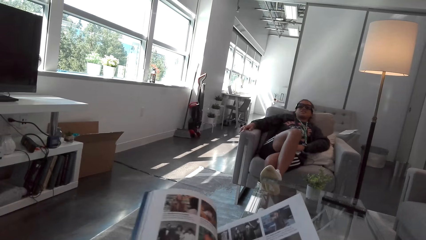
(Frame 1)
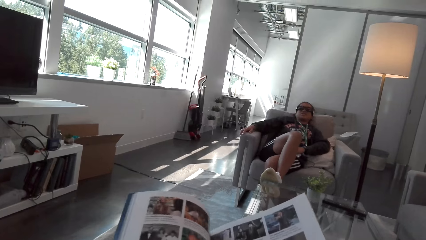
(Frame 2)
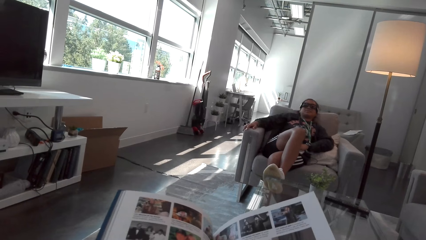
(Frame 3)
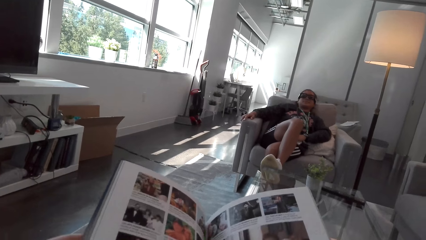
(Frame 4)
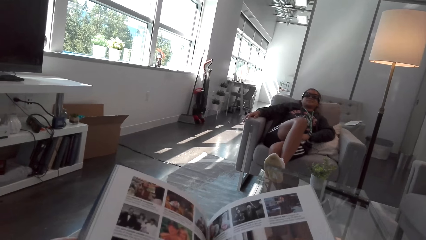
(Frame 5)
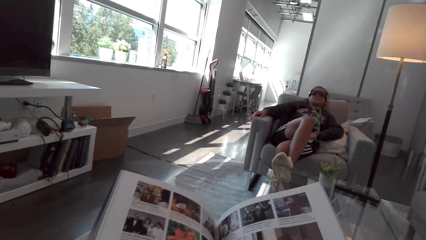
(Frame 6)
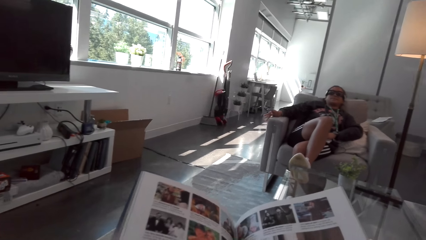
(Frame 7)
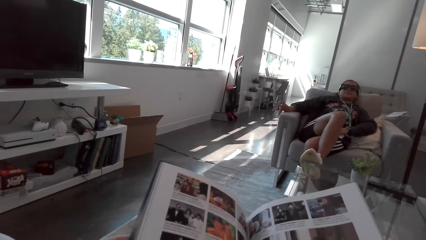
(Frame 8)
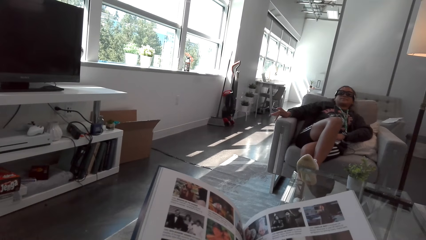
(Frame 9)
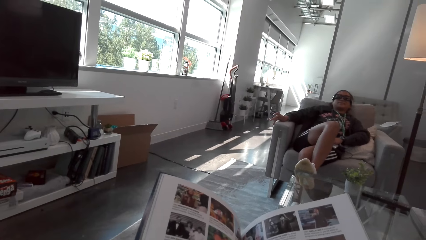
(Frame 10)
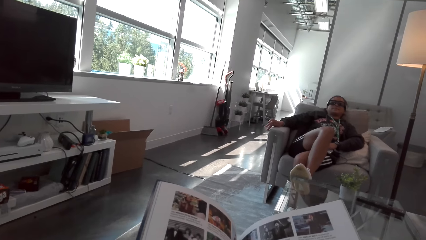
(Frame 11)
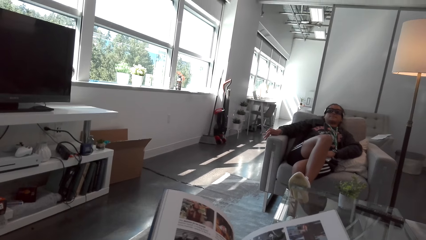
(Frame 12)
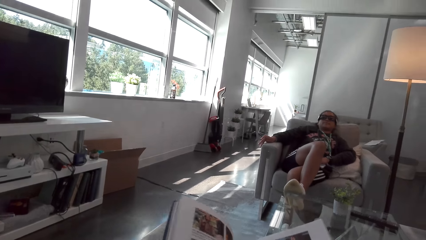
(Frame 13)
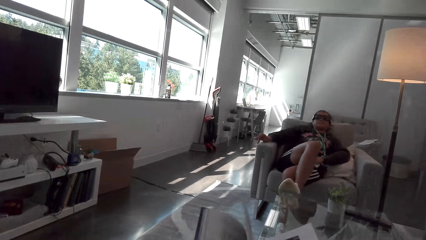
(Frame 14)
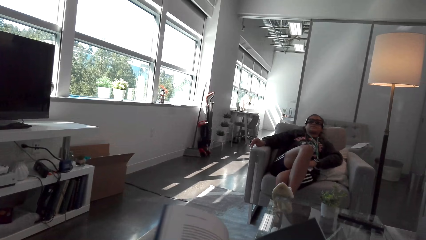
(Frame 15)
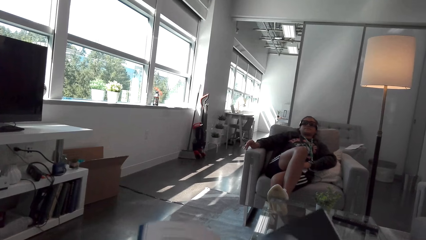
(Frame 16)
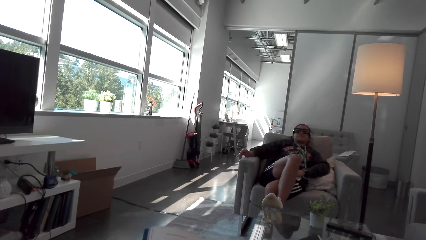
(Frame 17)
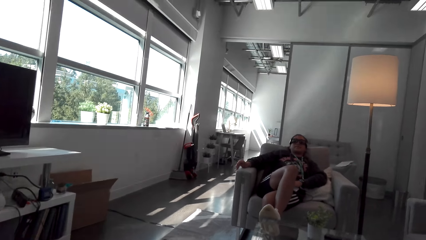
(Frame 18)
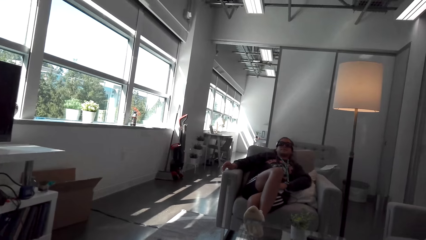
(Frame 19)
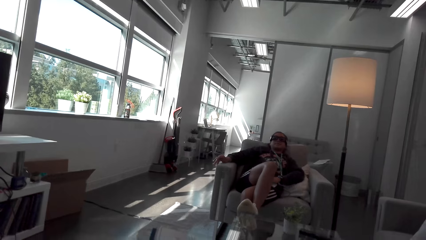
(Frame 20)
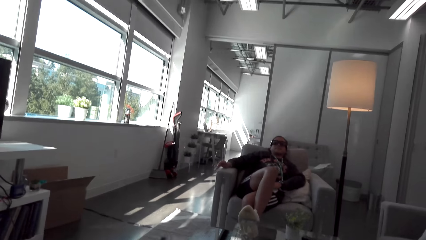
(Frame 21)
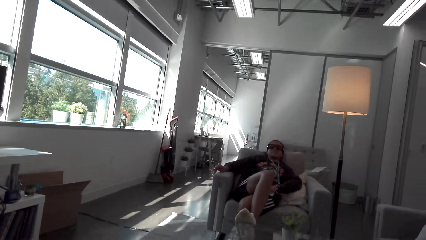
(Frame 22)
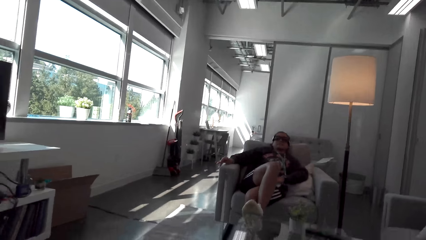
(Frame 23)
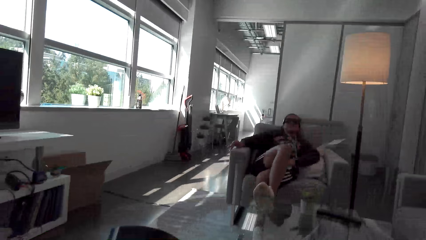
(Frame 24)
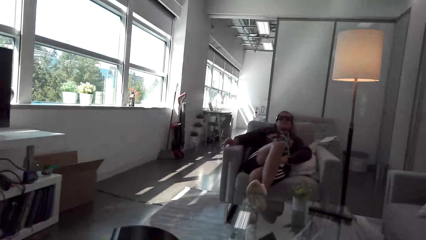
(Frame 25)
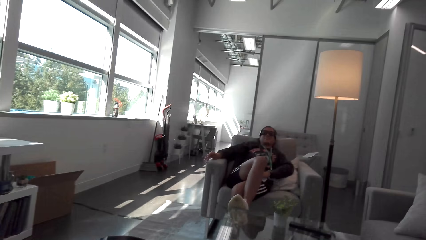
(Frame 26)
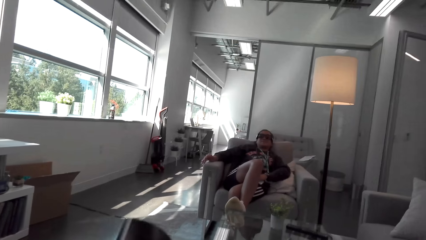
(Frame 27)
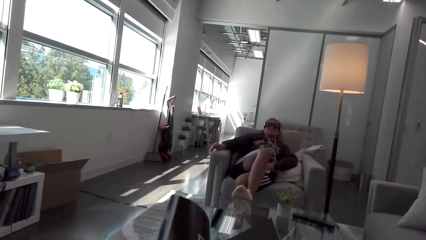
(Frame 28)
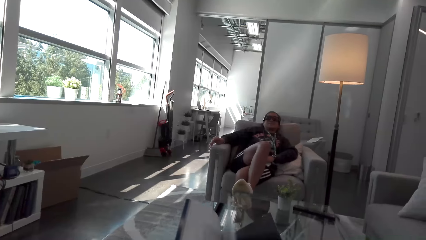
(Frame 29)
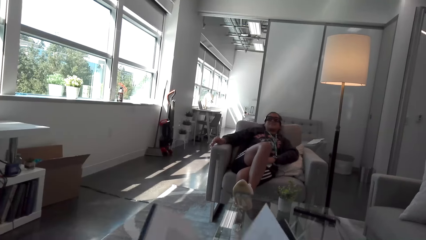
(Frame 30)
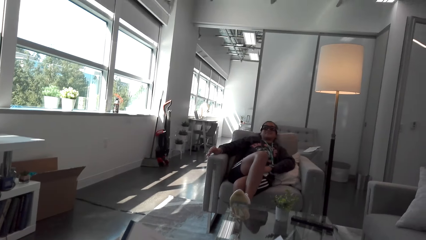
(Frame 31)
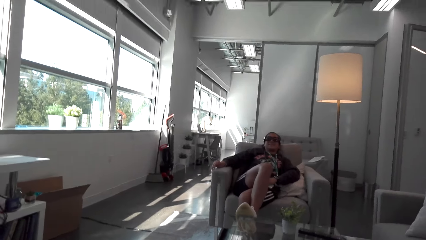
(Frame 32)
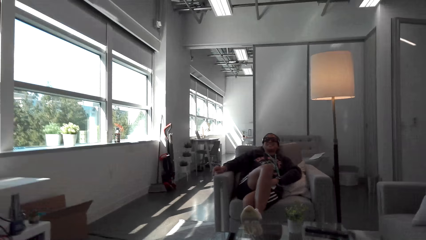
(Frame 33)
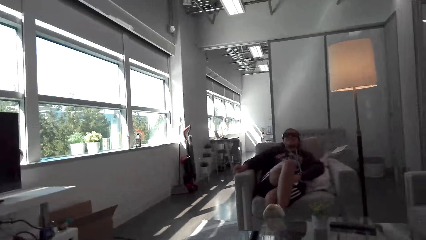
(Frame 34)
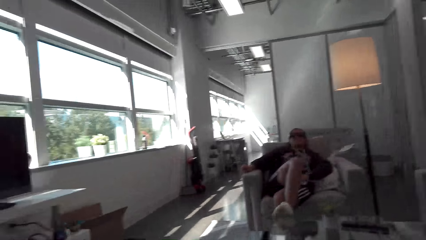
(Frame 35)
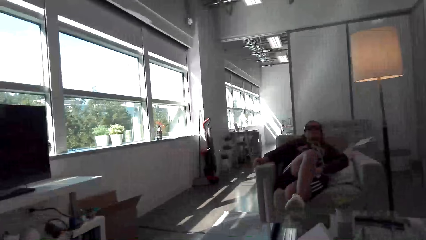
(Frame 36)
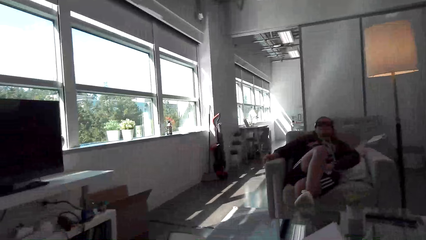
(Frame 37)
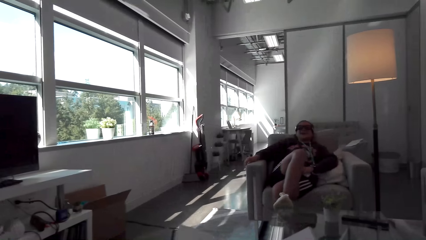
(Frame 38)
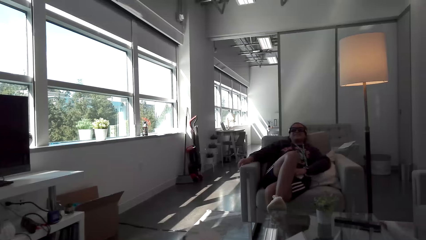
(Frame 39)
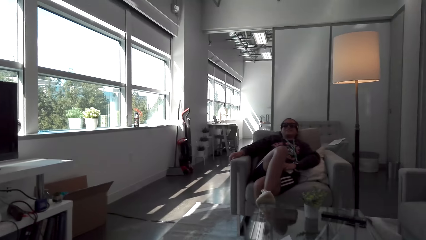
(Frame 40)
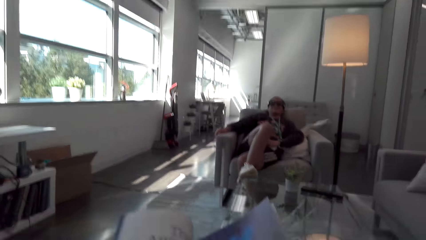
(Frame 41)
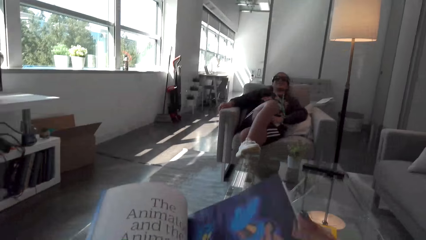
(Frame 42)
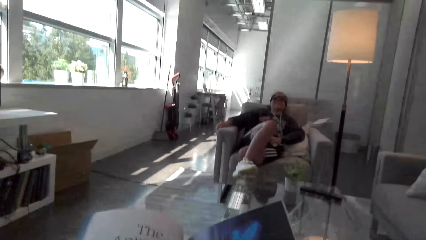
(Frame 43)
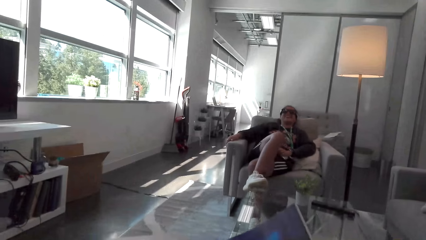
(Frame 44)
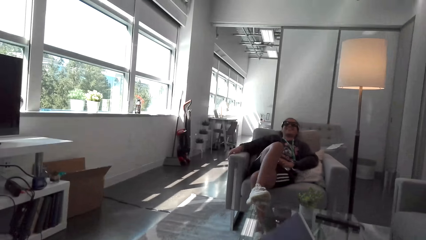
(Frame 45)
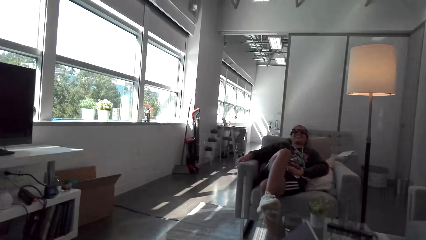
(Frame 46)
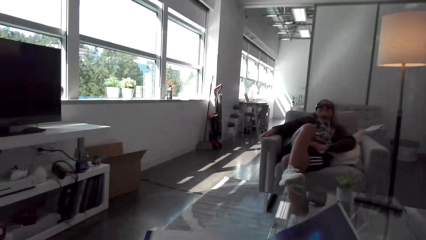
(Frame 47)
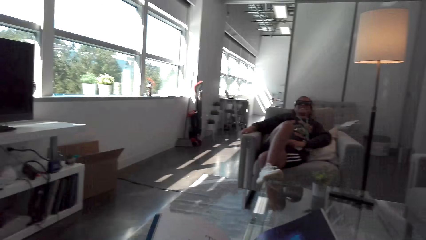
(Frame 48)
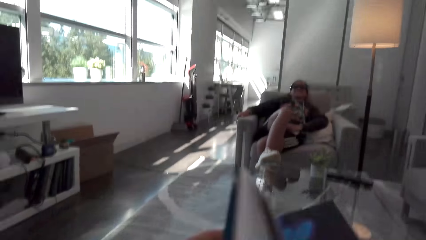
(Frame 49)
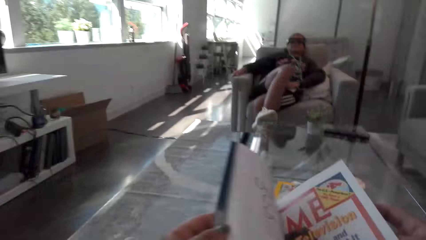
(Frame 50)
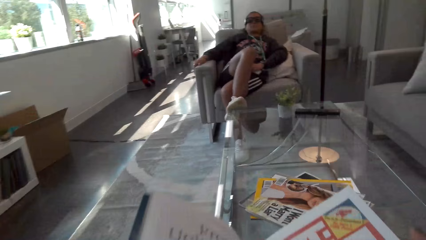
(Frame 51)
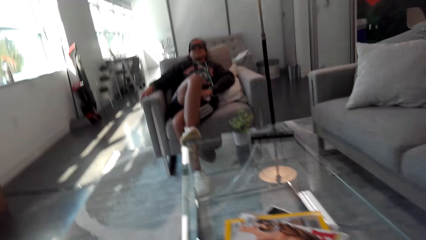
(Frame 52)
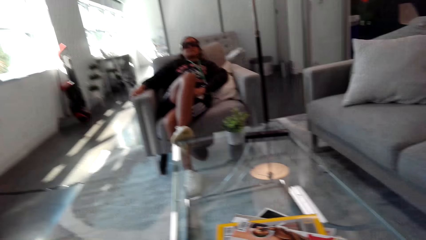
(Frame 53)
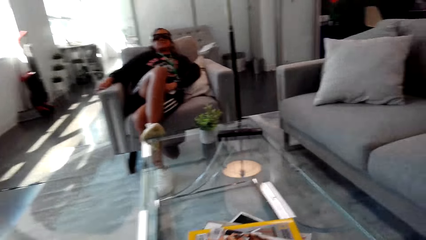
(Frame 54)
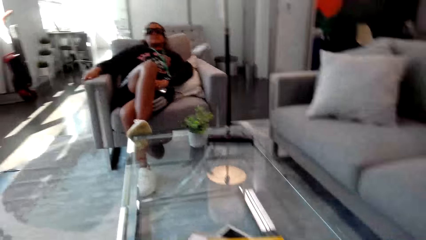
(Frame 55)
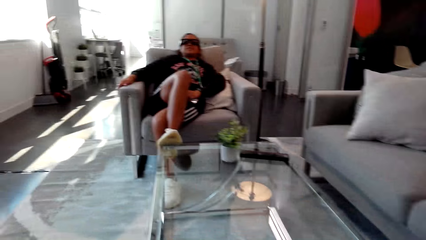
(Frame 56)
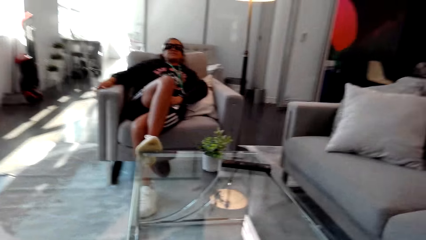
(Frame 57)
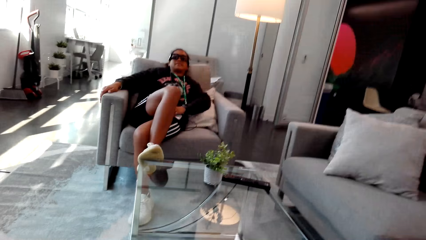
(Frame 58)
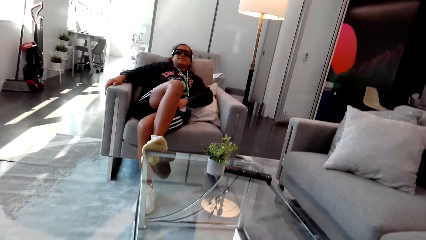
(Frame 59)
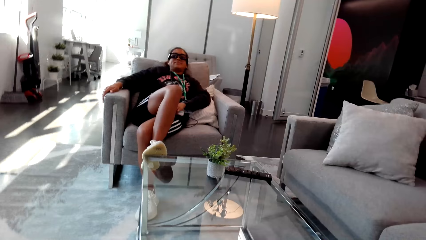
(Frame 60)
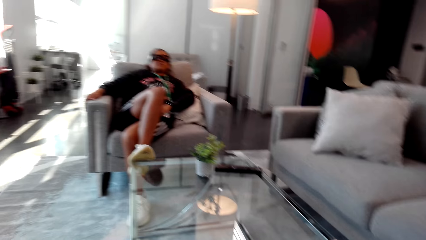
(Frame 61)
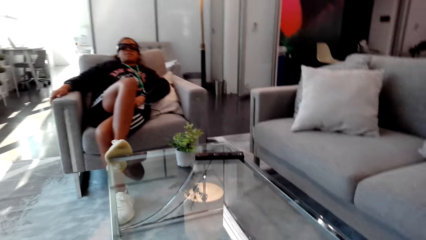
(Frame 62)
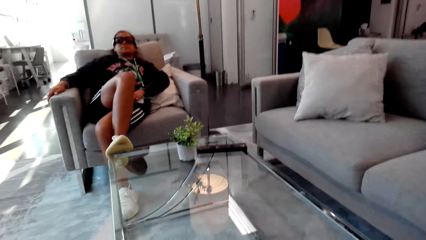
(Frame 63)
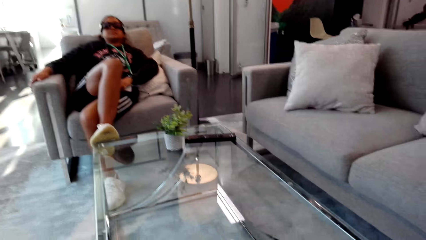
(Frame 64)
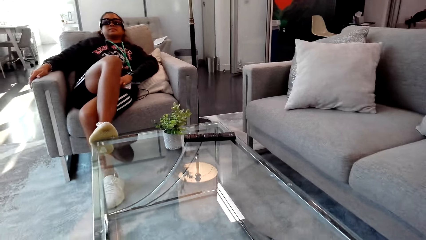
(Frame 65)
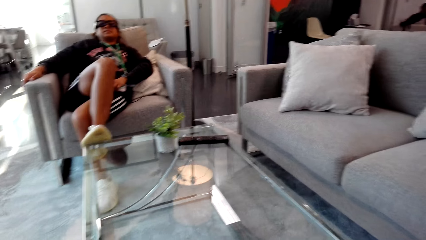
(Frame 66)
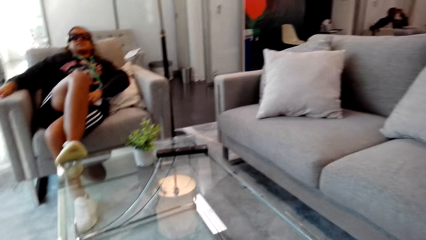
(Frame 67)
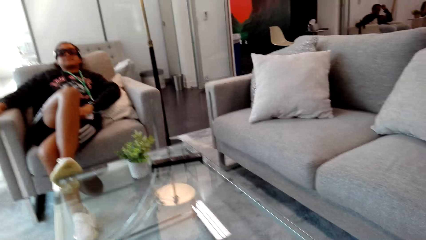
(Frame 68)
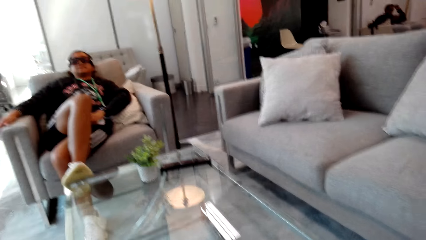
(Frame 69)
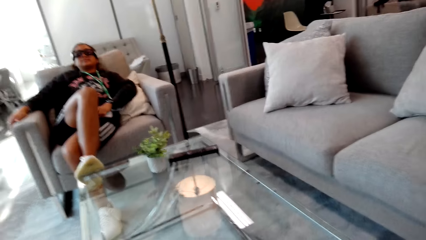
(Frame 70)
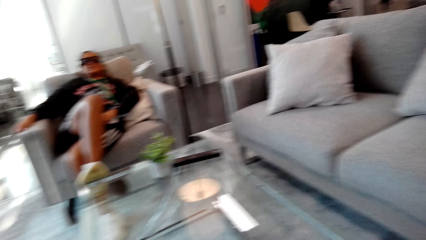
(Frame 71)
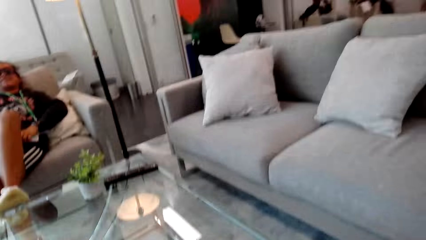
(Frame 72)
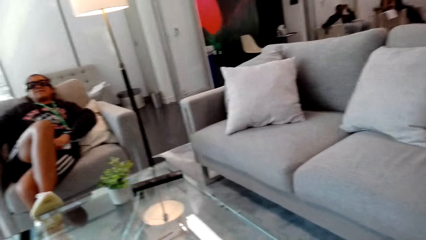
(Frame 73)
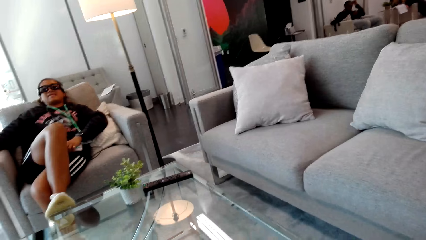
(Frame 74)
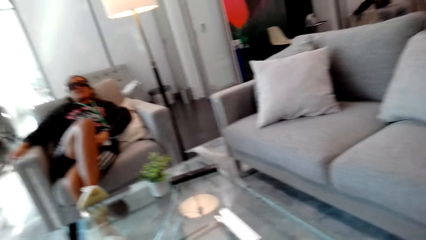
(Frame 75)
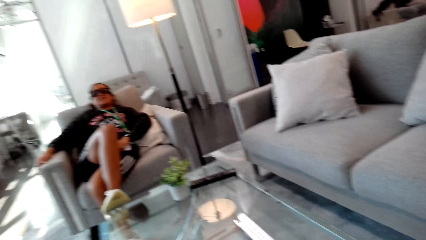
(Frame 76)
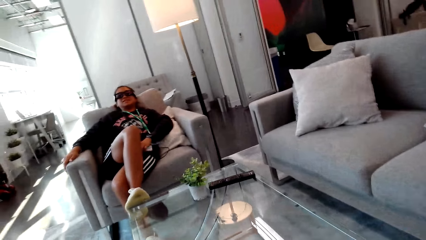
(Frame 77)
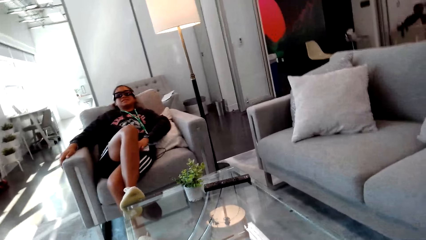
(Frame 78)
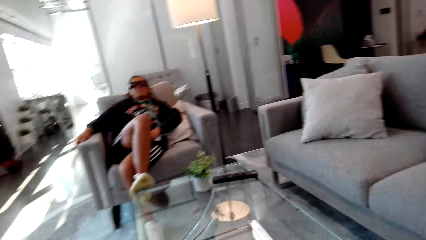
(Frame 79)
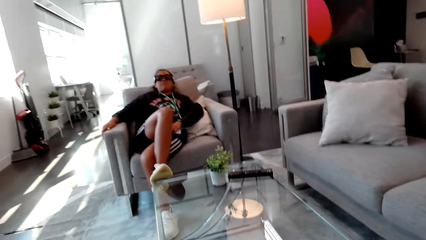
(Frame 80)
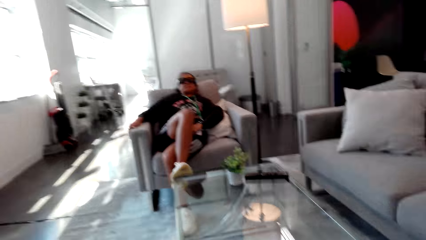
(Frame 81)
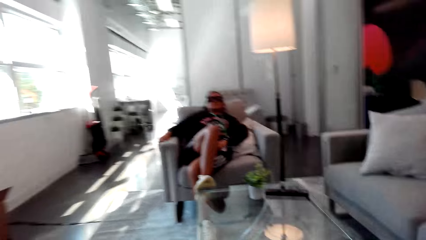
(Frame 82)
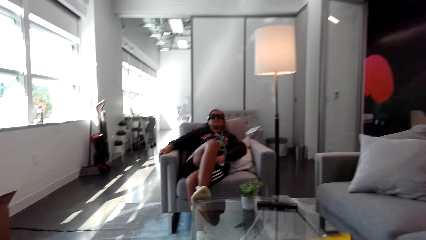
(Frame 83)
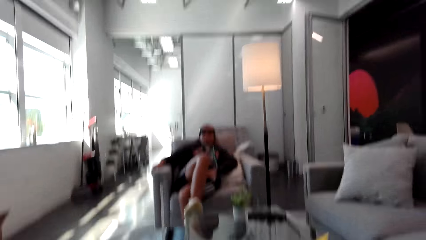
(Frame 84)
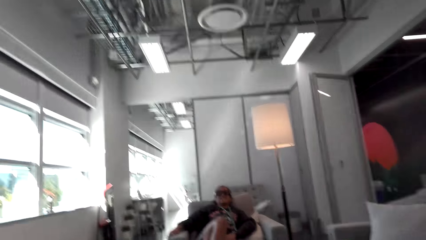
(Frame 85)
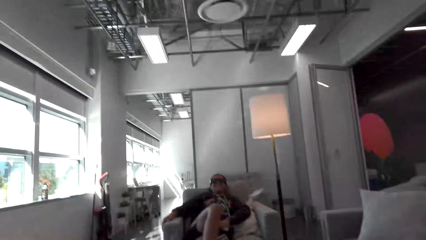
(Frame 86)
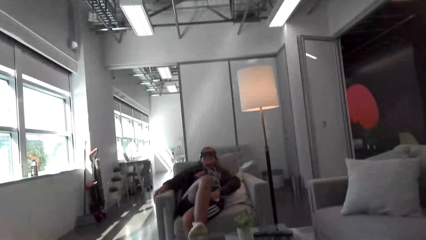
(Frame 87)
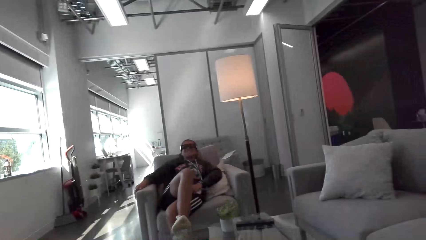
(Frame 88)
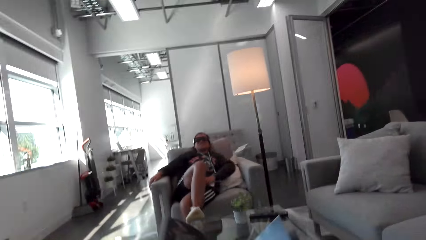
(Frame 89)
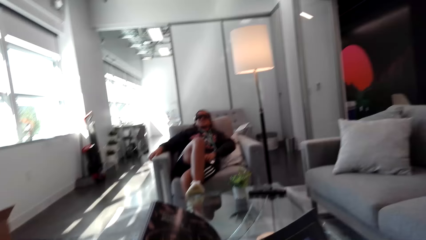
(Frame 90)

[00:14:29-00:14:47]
The camera wearer turns a page. They look at the pictures on the book. They converse with a woman. They turn a page. They look at the book. They converse with the woman. They turn a page. They look at the book. They converse with the woman. They hold the book. They converse with the woman. They look at the woman. They look at a seat.
